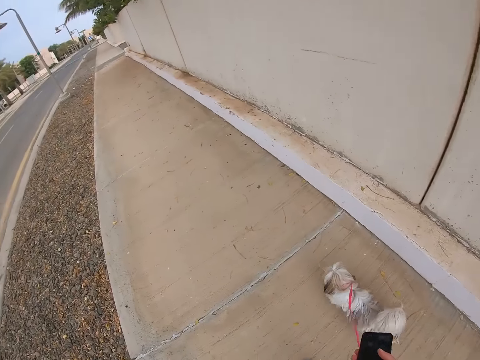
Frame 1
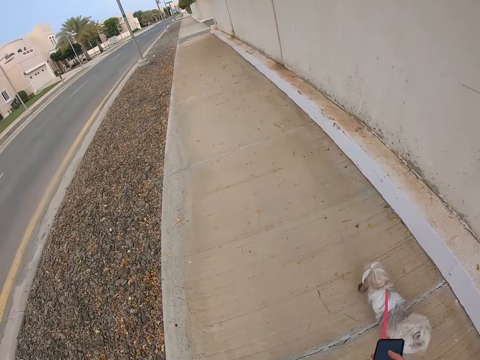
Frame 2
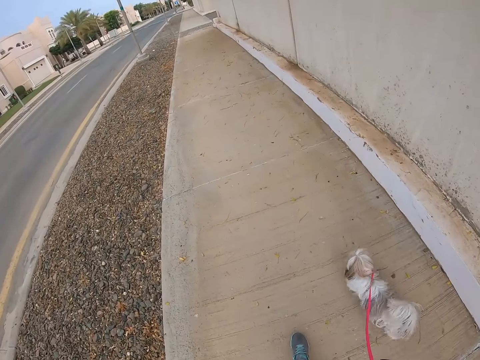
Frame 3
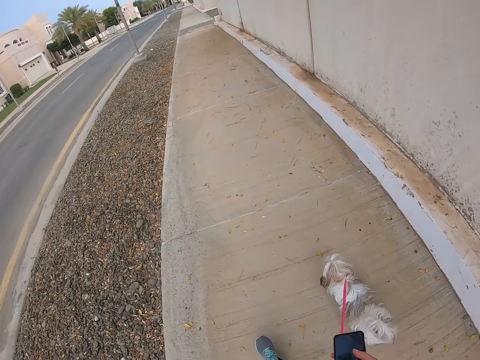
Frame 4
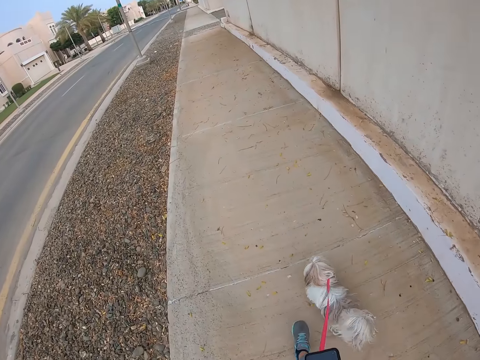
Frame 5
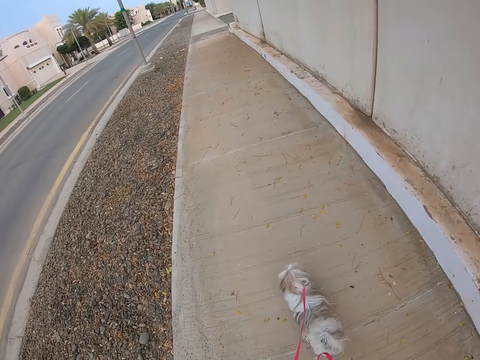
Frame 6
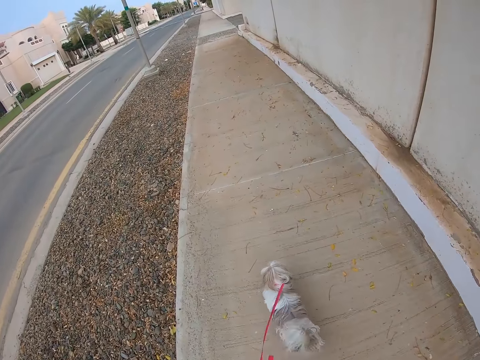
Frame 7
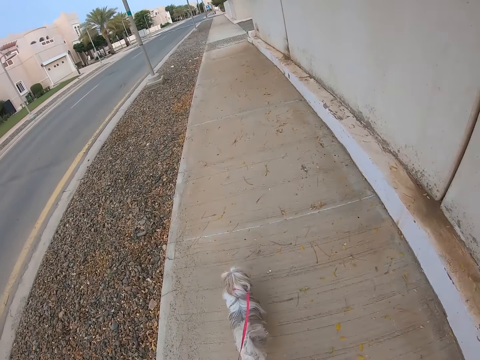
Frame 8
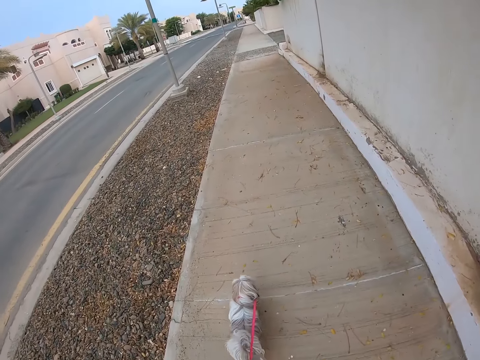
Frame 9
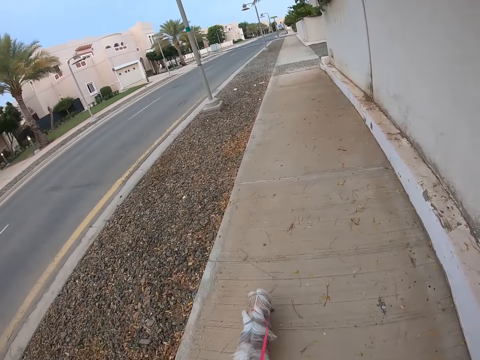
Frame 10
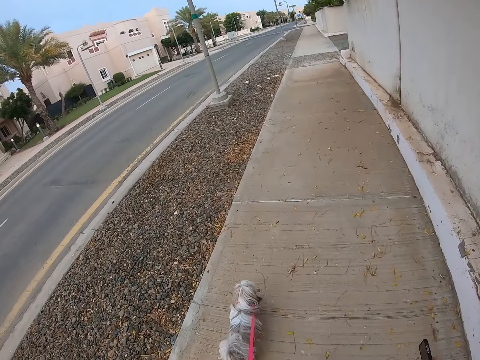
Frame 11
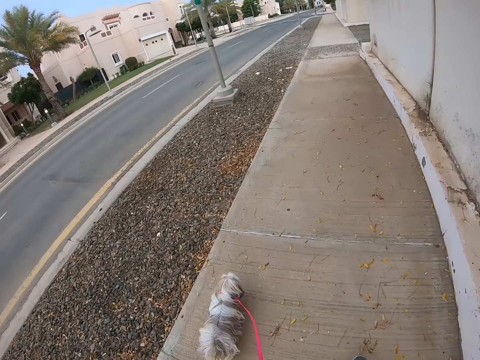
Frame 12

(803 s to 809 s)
The camera wearer walks the dog.

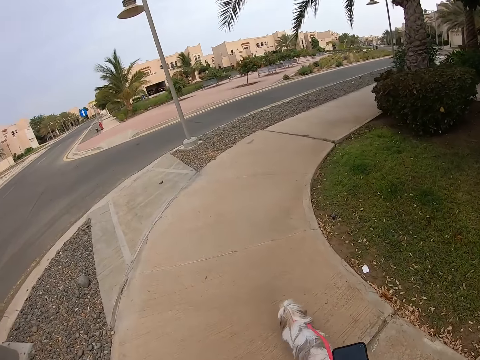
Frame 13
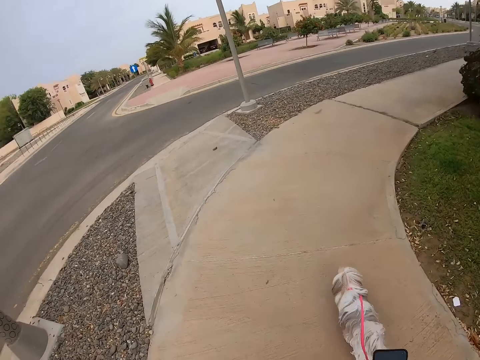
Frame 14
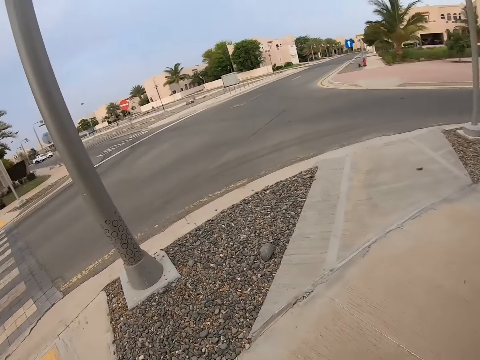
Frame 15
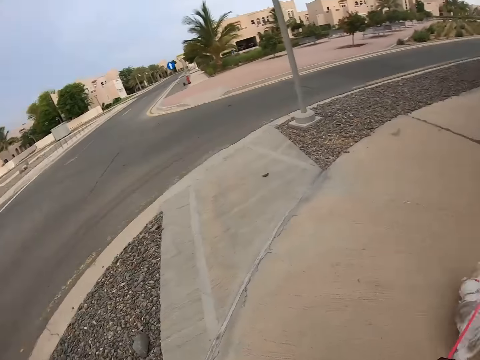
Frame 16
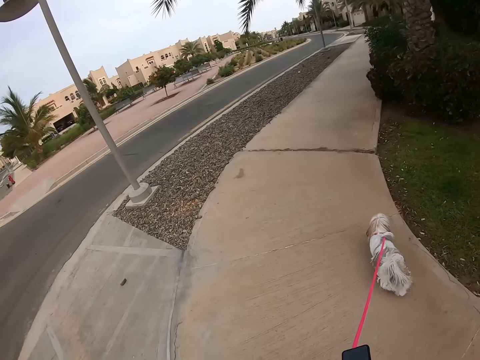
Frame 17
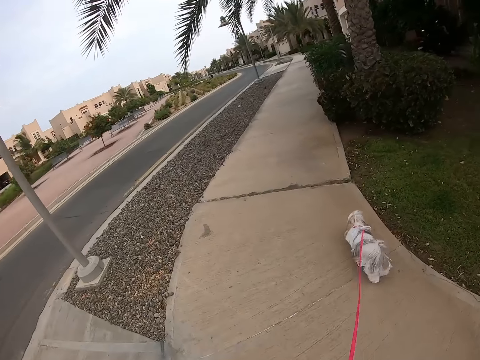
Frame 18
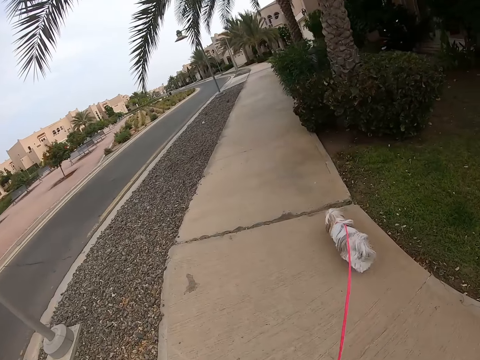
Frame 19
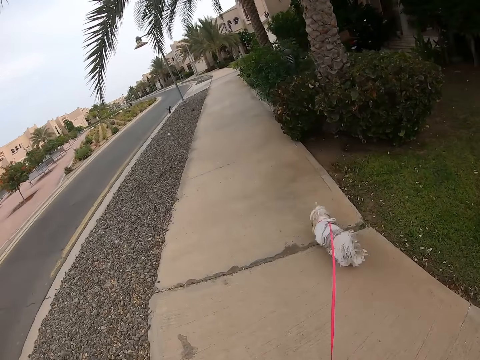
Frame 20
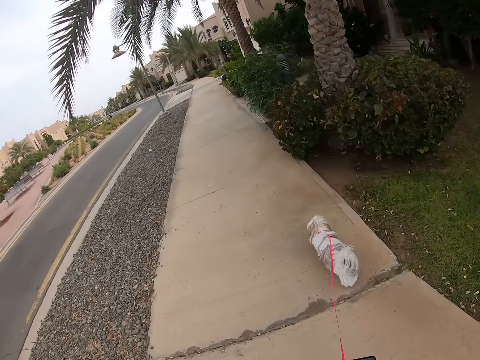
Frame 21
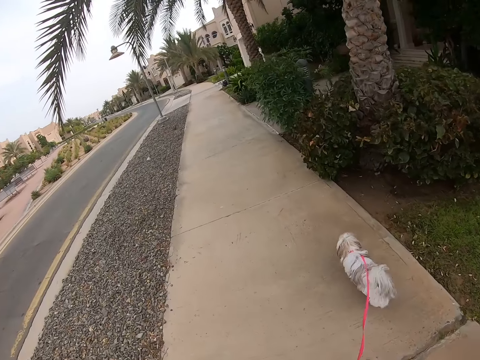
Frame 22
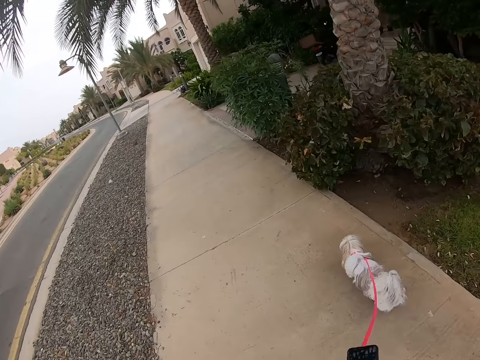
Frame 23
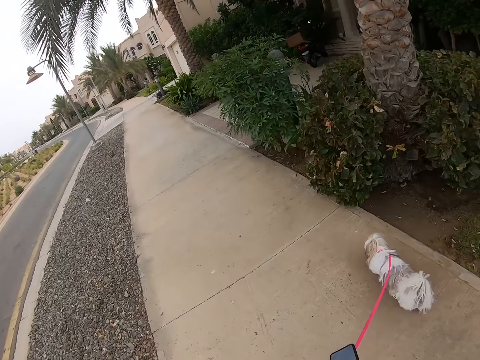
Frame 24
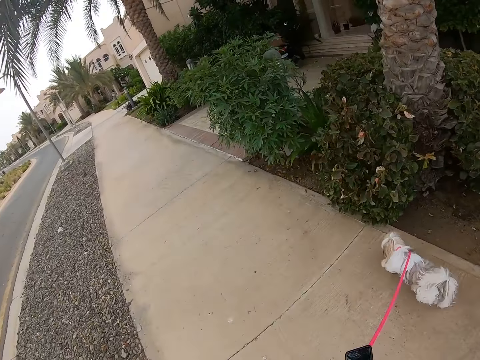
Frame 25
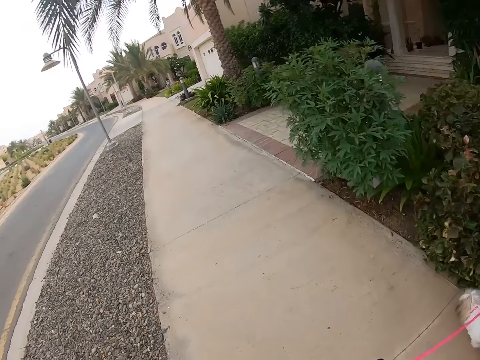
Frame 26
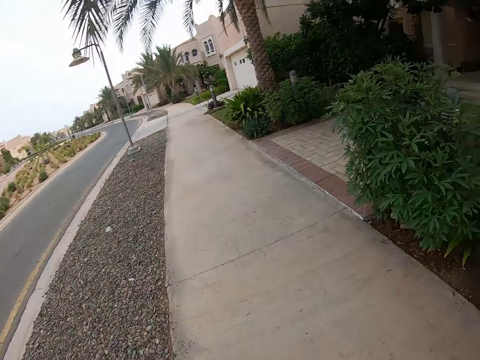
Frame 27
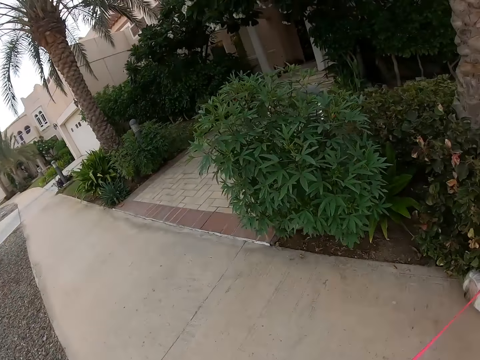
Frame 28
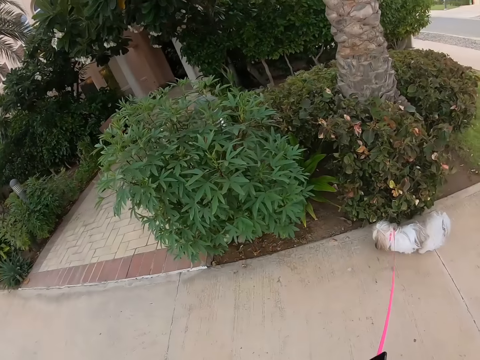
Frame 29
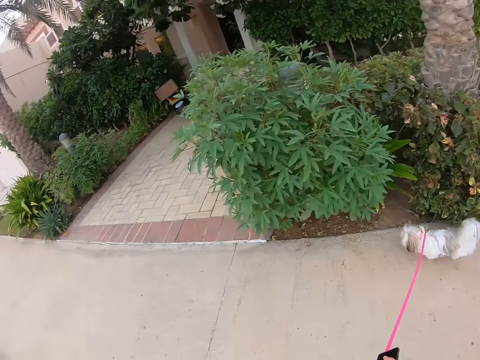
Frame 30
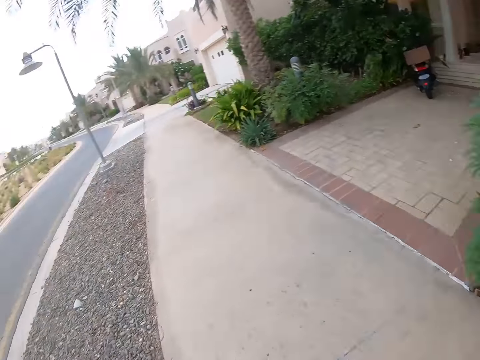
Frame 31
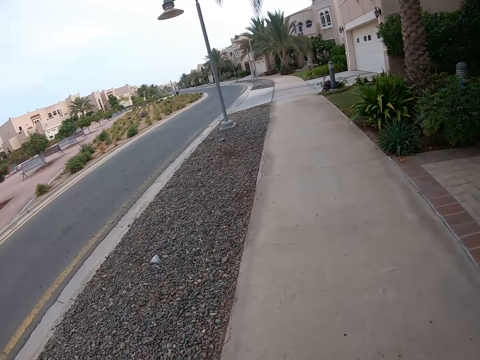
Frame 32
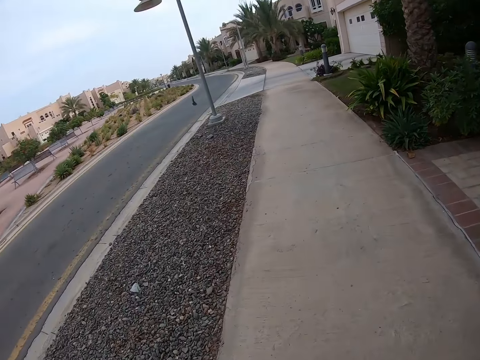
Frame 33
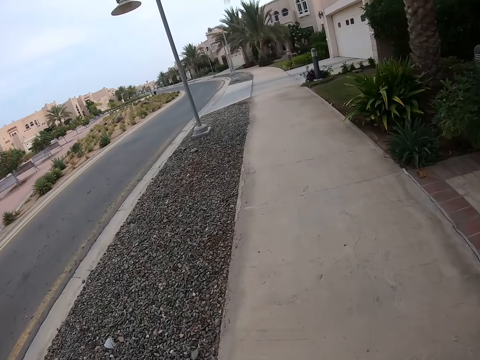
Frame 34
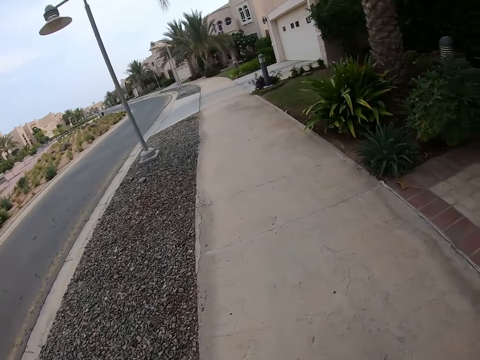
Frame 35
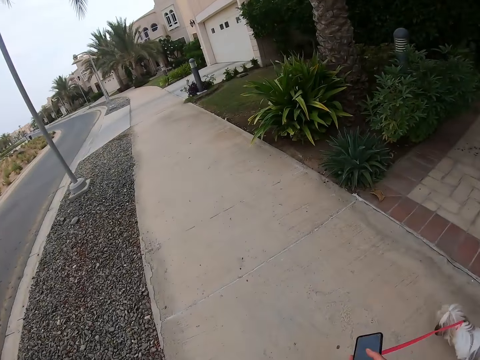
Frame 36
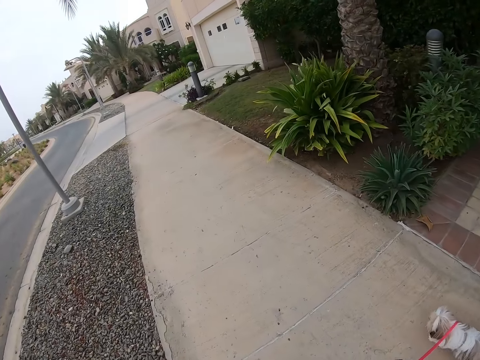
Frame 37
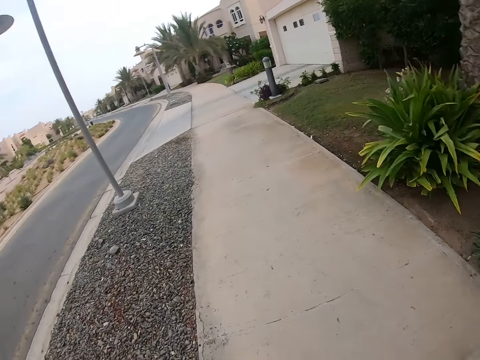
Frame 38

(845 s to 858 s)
The camera wearer looks around. They walk the dog. They look around. They walk the dog.

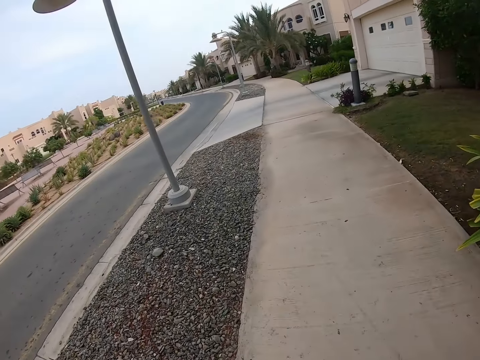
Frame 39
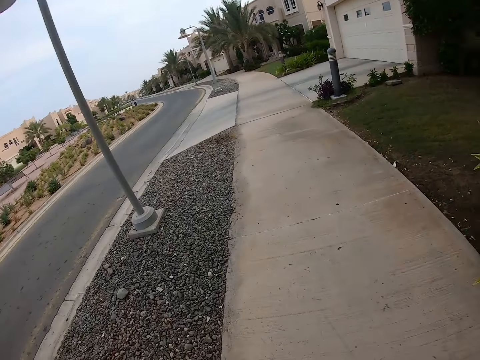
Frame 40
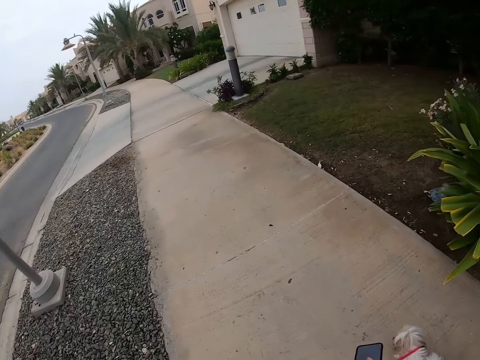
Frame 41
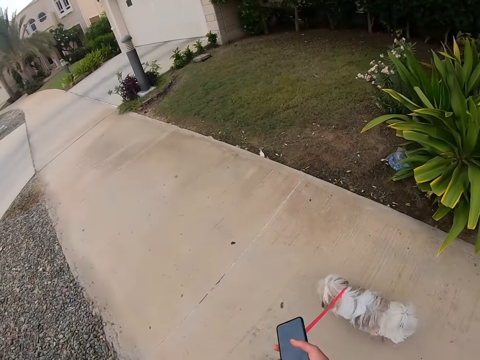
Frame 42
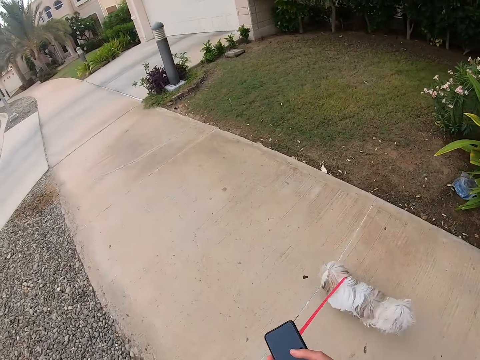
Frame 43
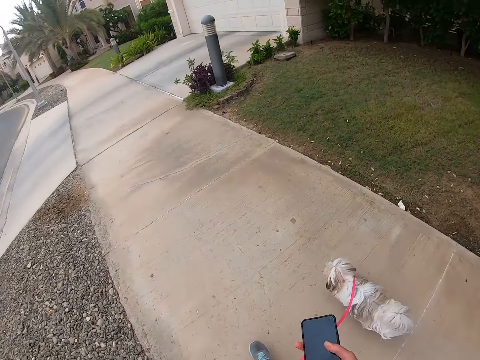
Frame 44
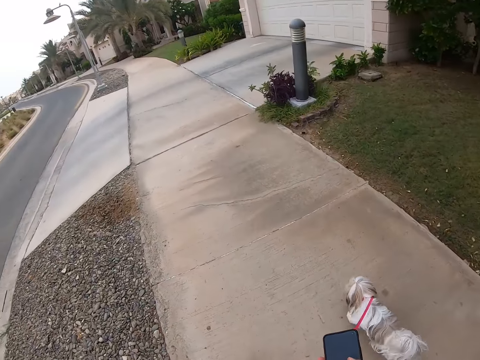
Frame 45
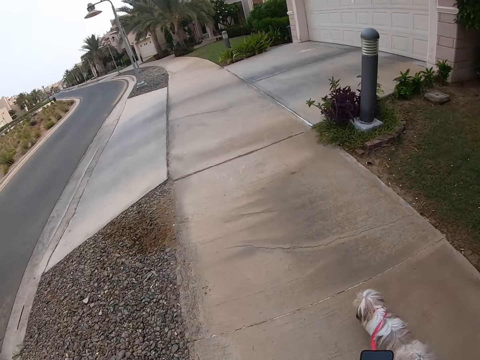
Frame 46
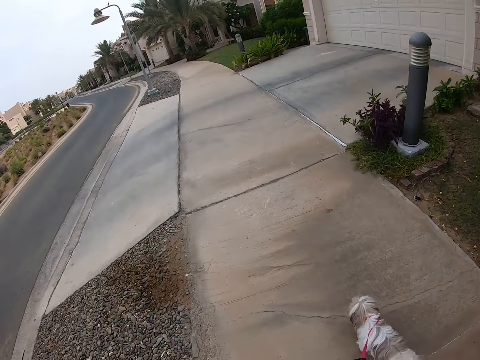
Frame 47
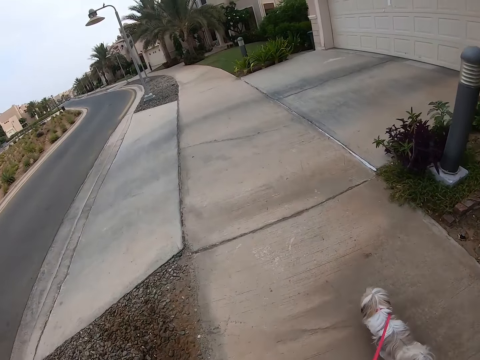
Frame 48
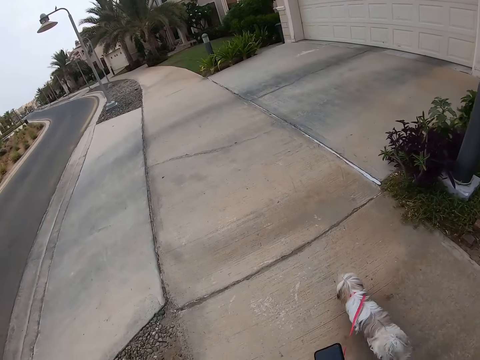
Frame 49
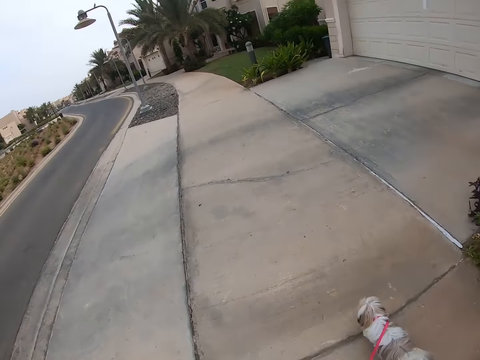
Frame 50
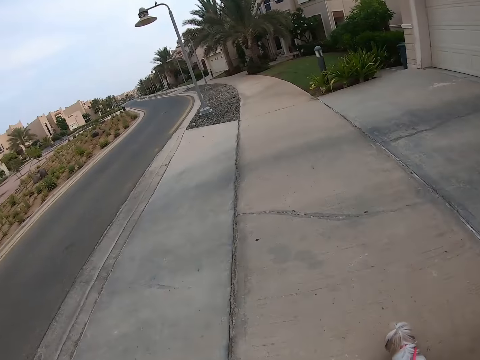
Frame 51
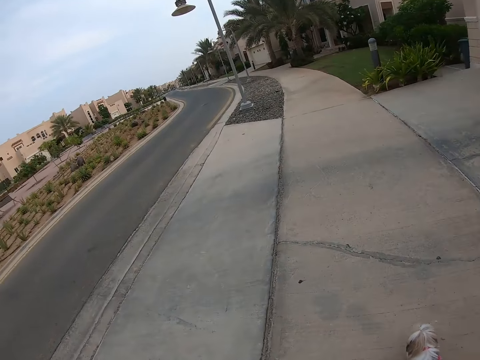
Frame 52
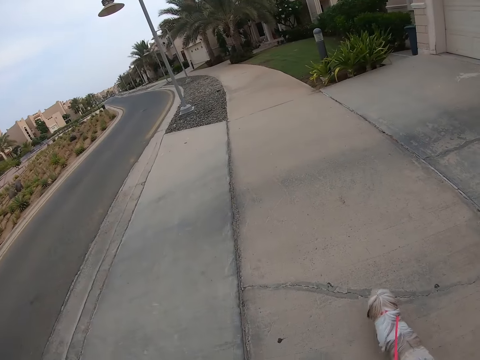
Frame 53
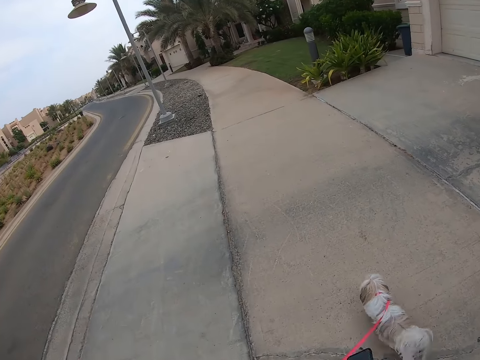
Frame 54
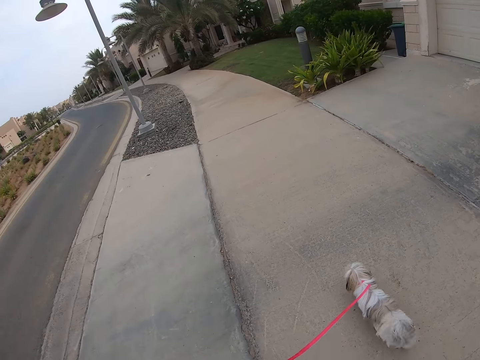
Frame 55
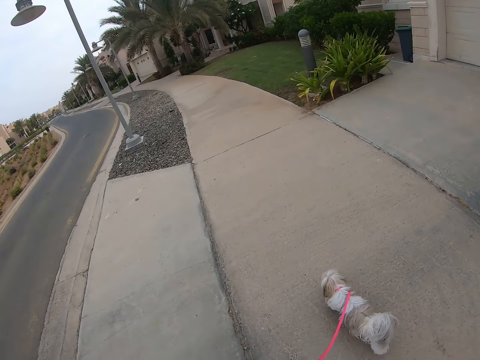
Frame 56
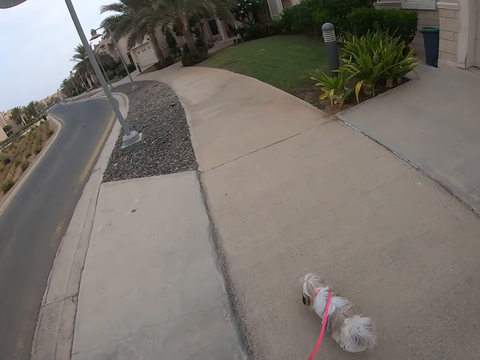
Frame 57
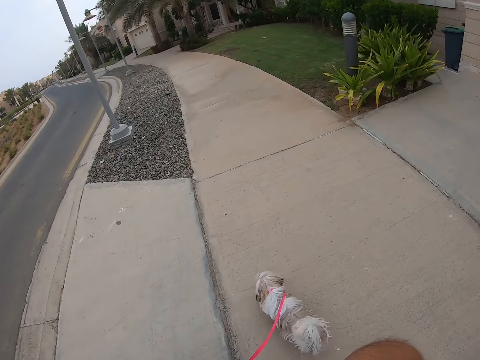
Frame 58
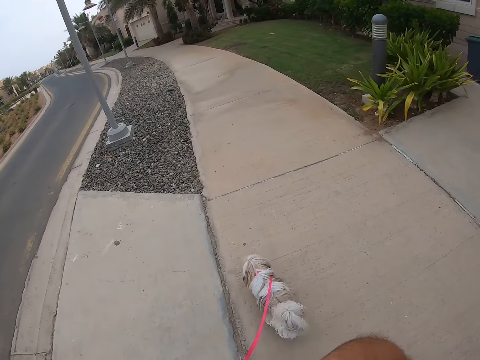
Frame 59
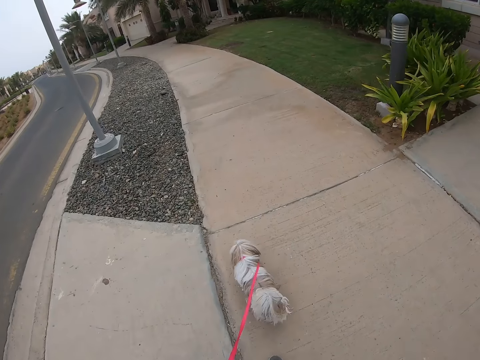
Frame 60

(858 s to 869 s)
The camera wearer holds a phone. They walk the dog.
